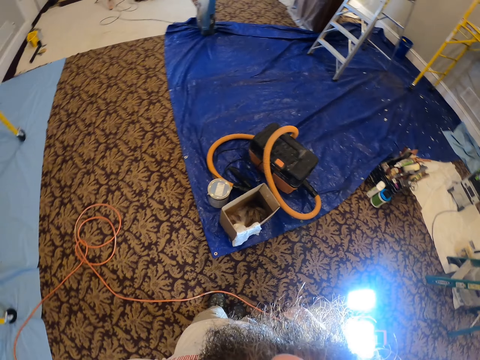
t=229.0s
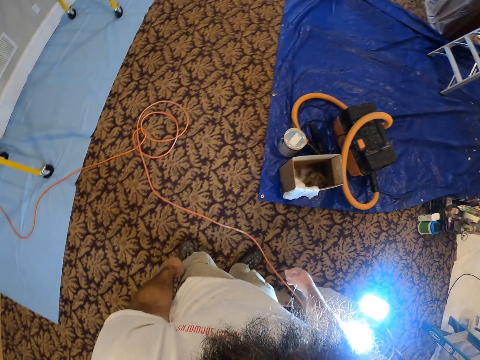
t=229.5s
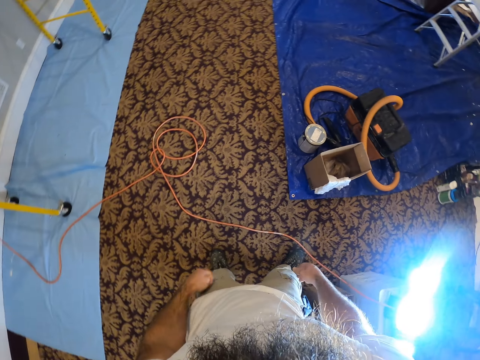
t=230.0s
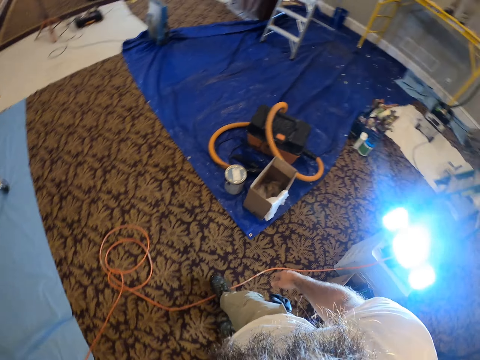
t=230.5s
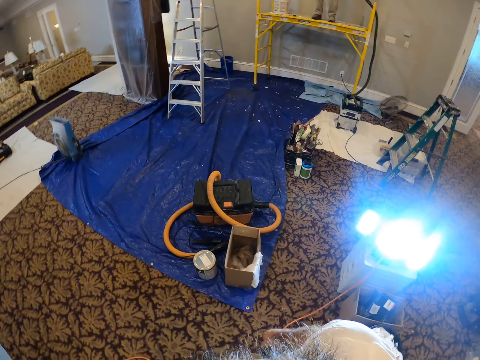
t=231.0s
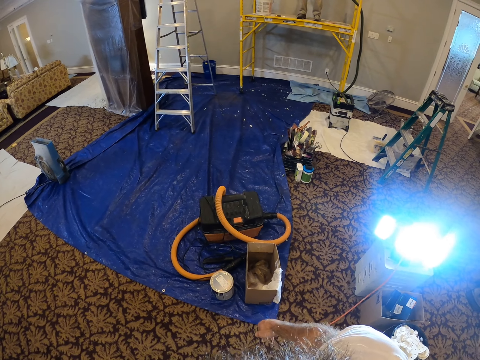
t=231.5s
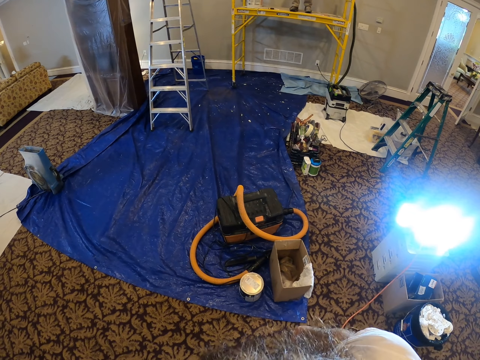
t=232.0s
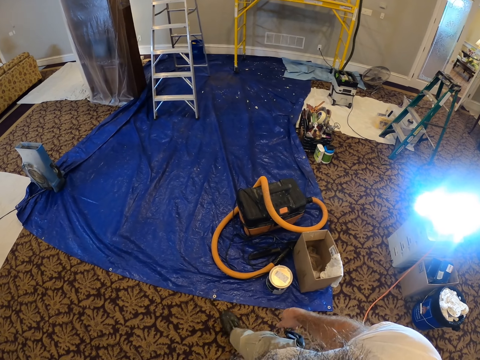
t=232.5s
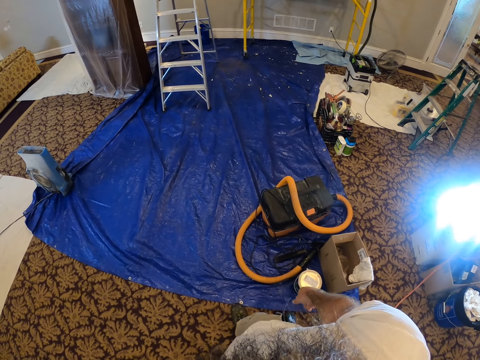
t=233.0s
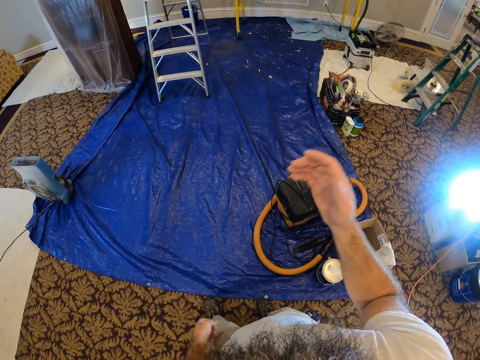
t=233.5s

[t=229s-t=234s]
The camera wearer walks around.

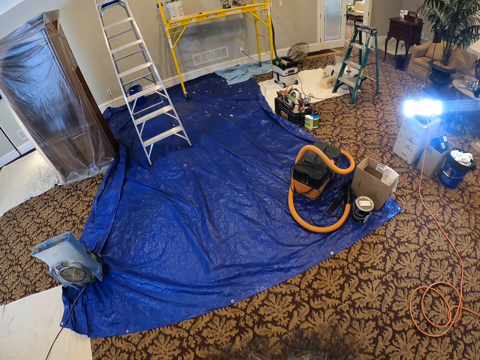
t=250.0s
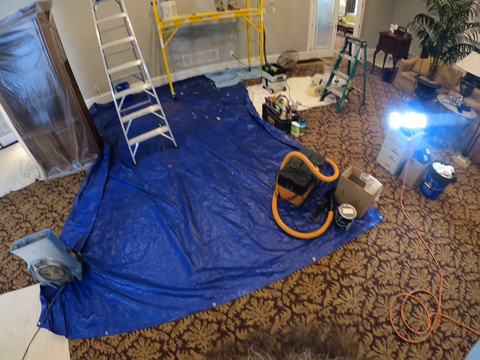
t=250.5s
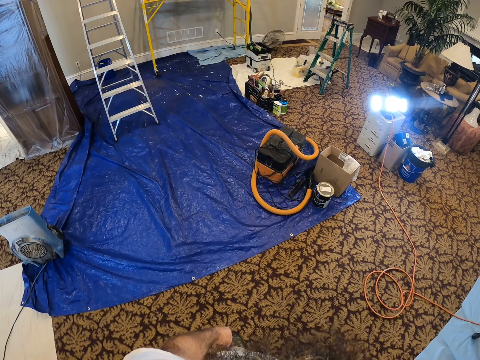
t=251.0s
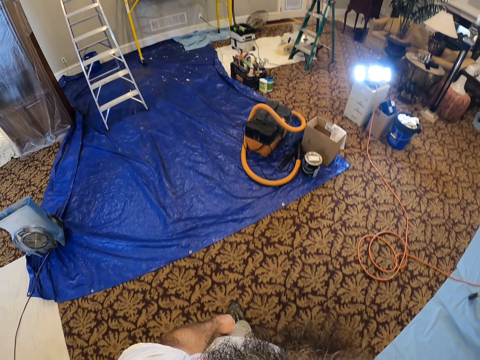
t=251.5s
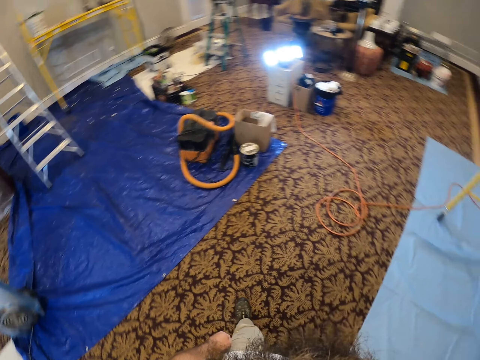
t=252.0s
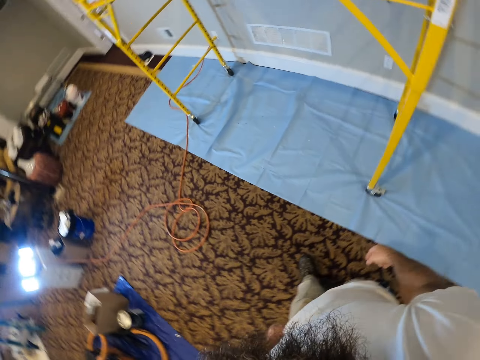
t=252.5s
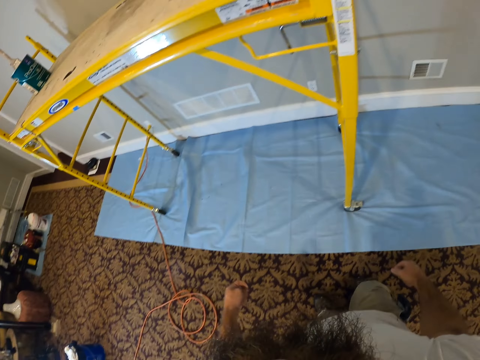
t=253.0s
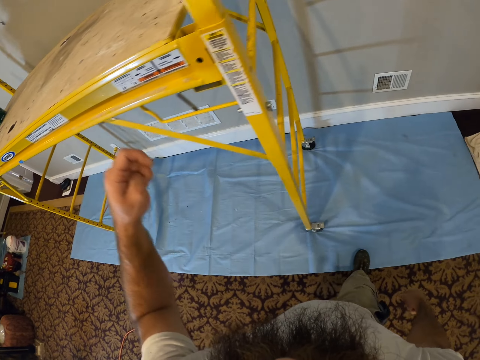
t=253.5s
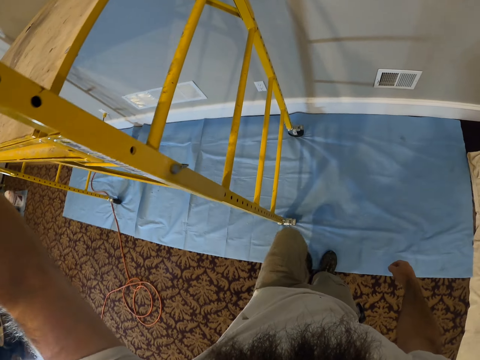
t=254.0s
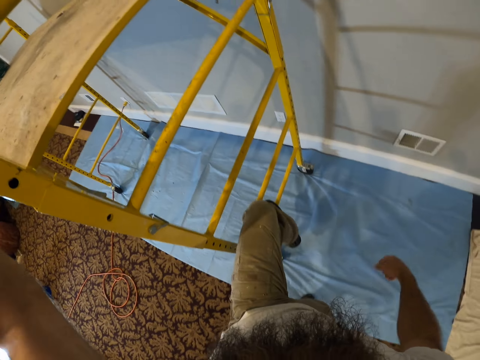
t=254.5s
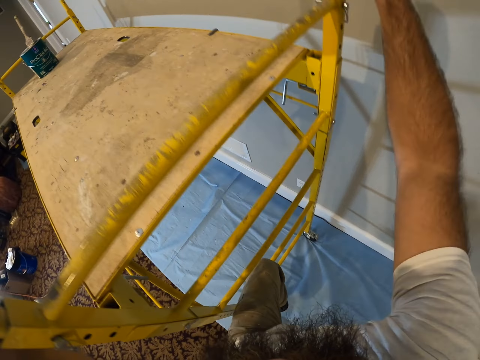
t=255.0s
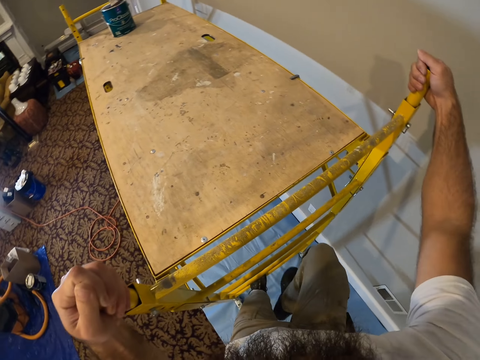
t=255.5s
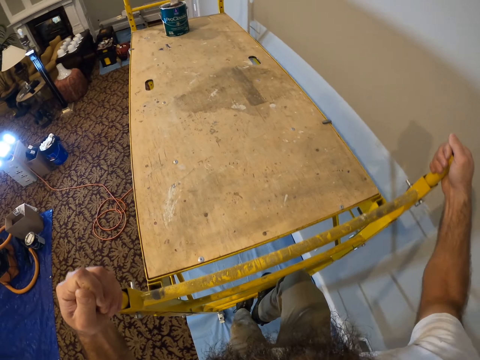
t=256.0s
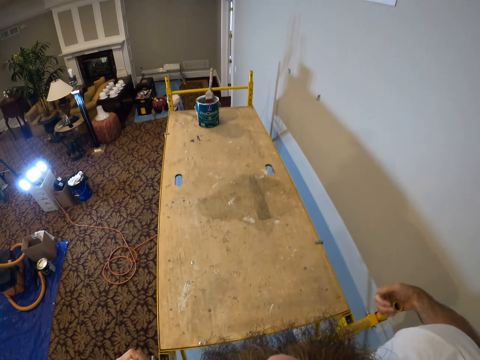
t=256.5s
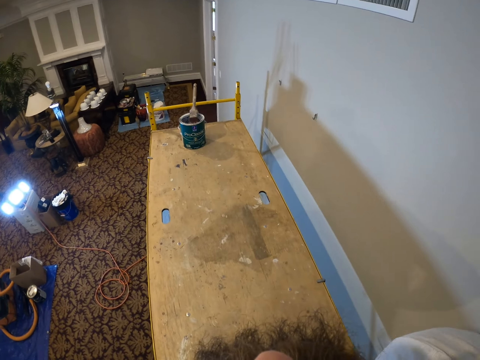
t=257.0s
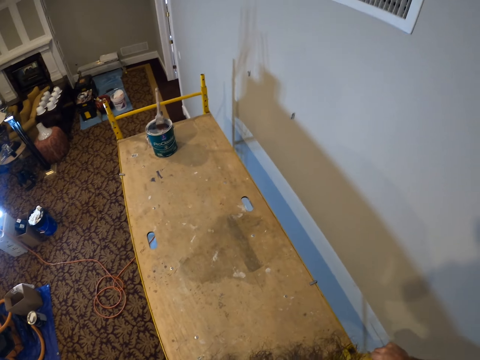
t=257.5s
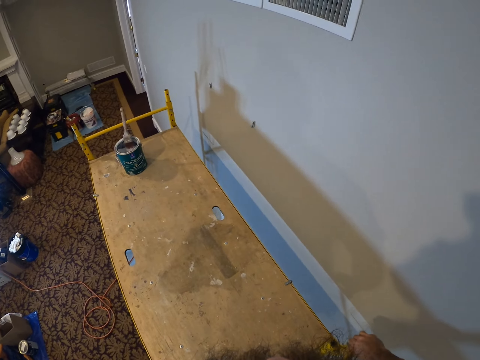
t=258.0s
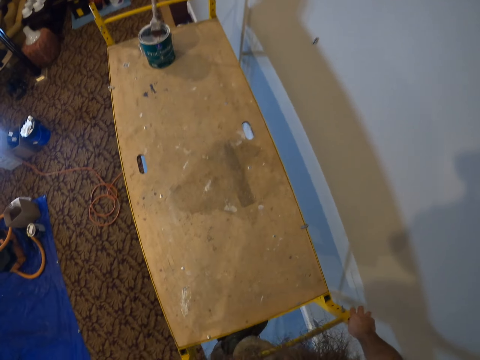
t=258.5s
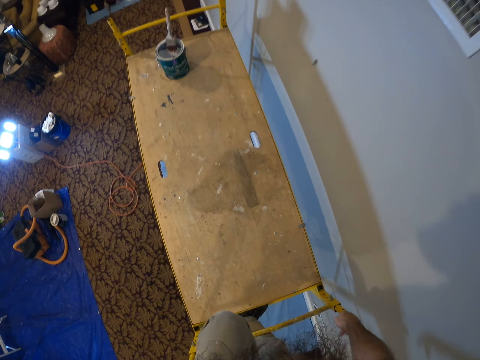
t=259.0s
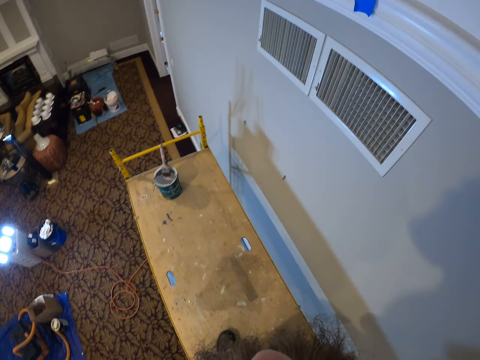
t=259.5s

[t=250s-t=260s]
The camera wearer moves the hand. They walk around. They climb the scaffold. They touch the metal.

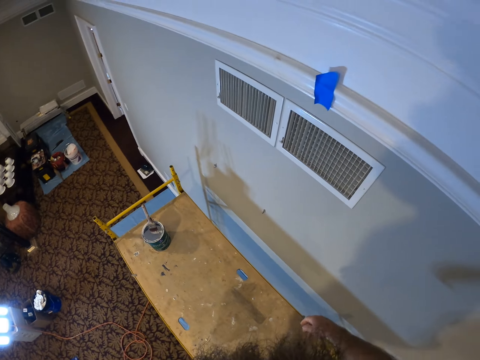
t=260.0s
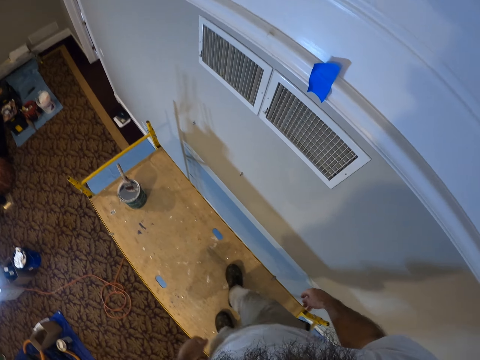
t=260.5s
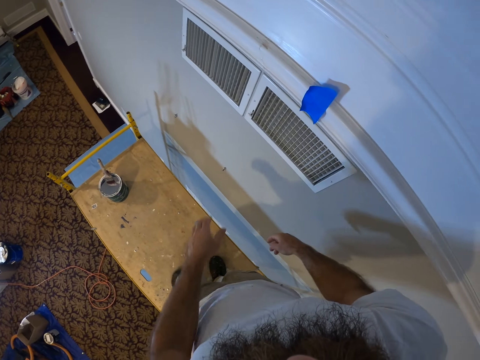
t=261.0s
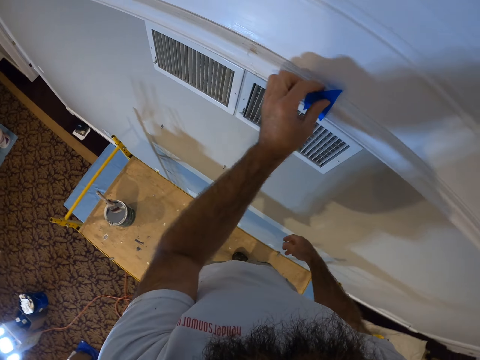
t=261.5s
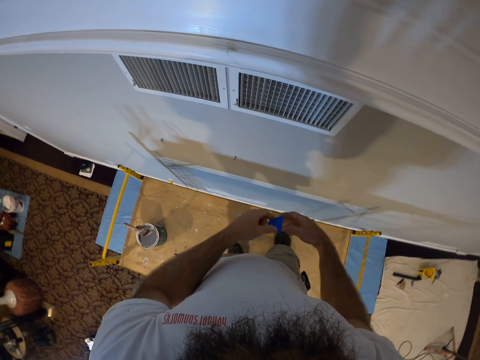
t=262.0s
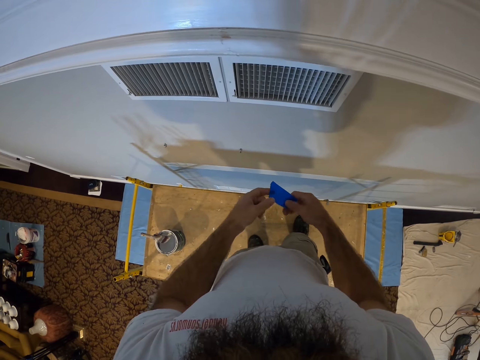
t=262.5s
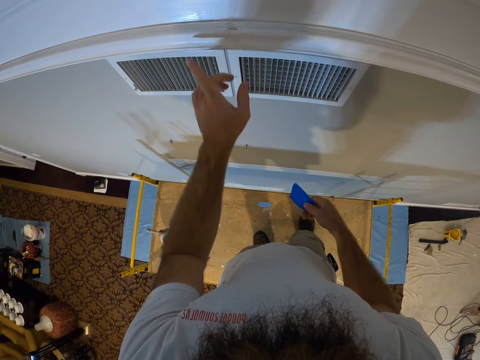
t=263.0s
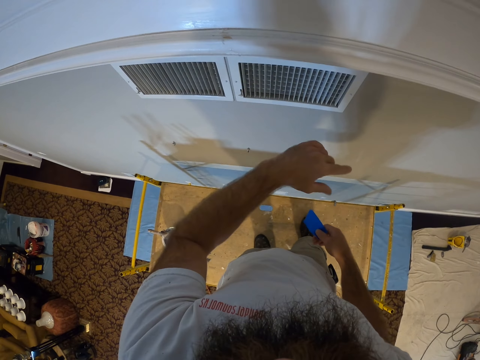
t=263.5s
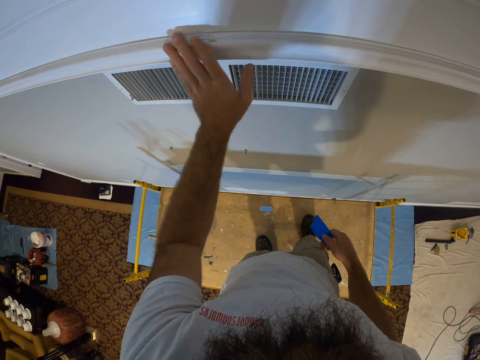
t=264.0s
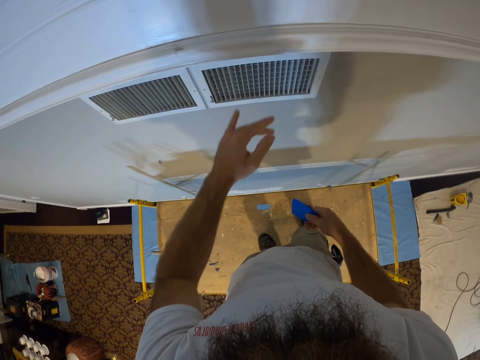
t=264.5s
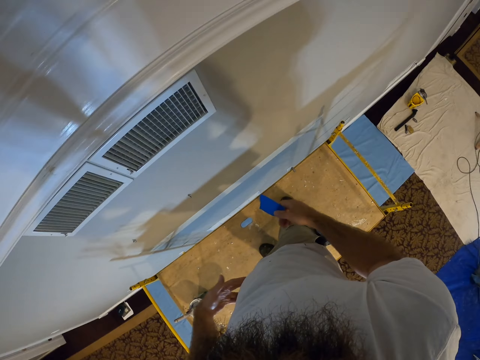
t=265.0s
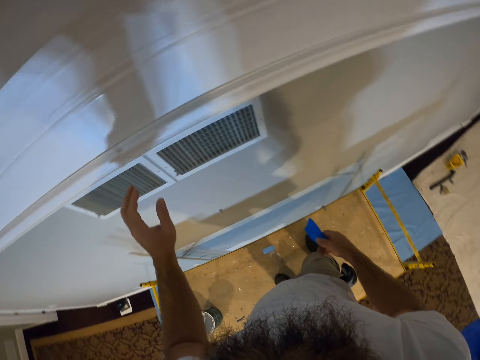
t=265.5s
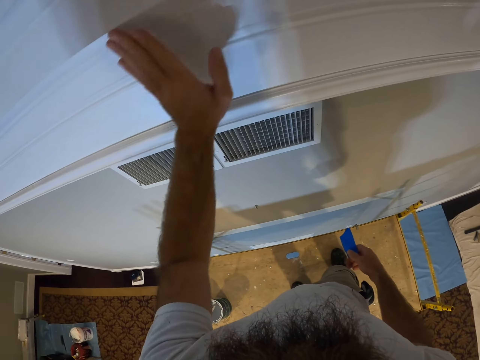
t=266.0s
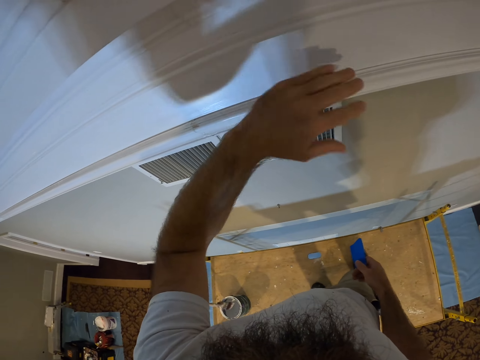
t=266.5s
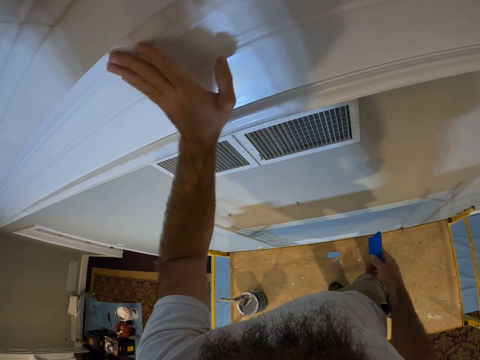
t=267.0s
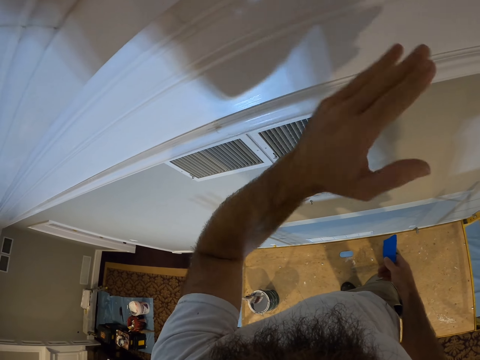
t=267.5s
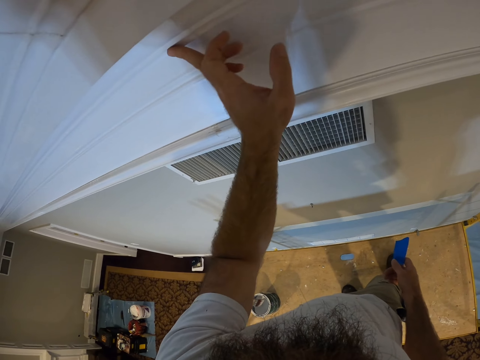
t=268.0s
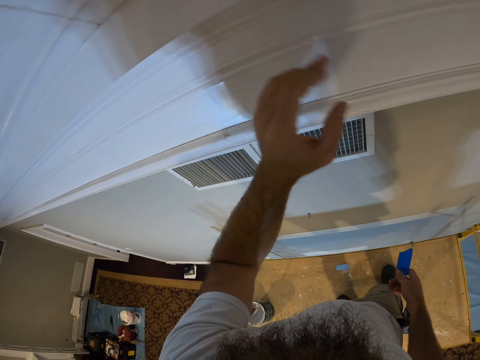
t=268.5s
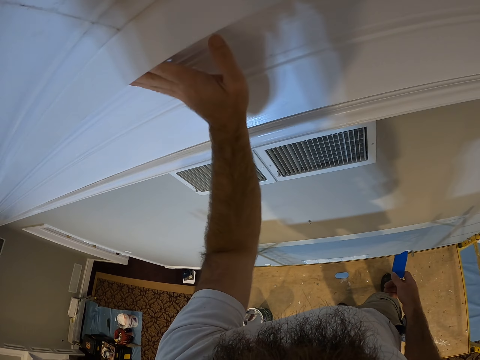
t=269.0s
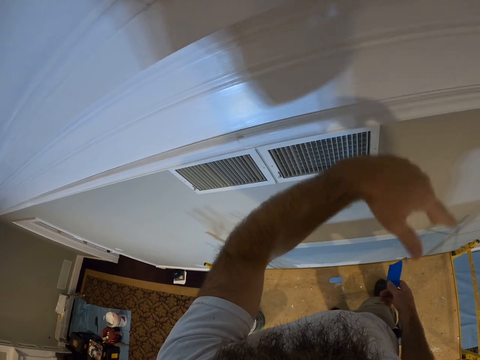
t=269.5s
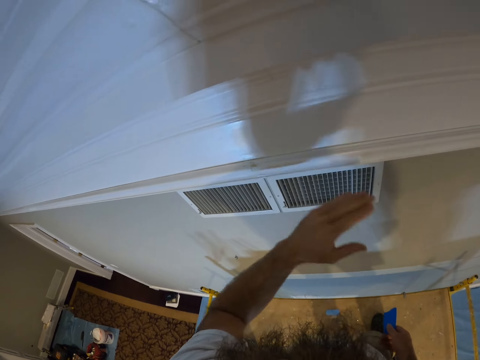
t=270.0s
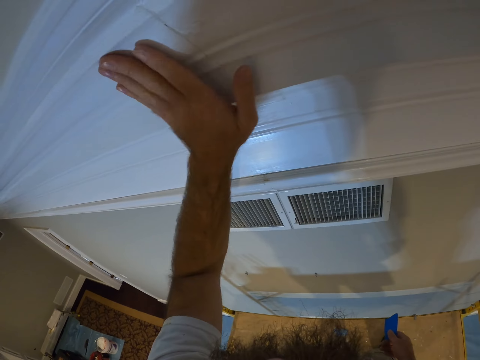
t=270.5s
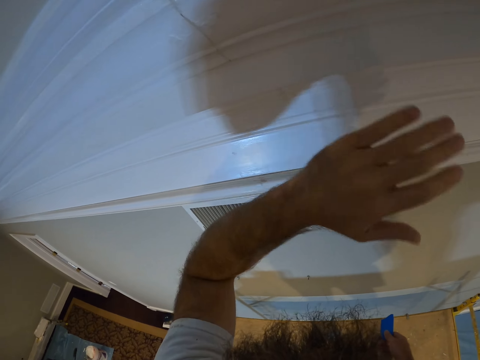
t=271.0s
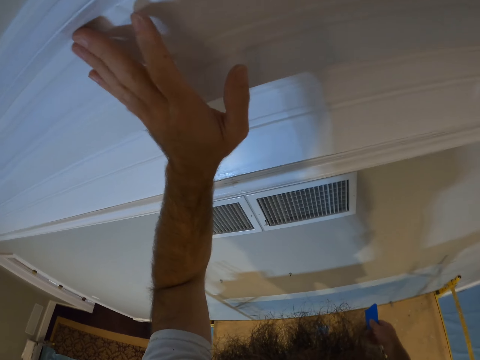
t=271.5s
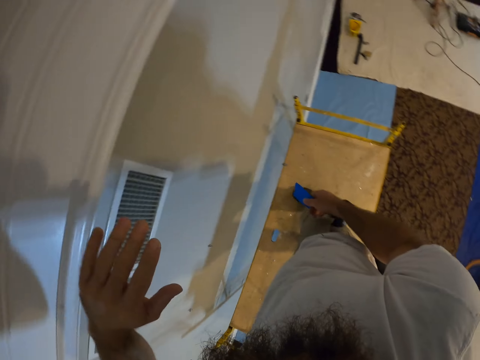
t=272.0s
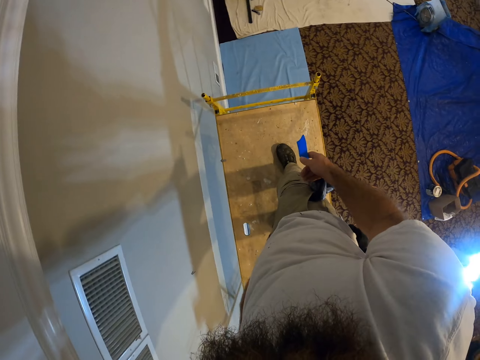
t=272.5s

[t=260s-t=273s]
The camera wearer removes a tape from the ceiling with his left hand. He passes the tape from his left hand to his right hand. He cleans the ceiling with his left hand. He touches the wood. He cleans his left hand on his trouser. He cleans the ceiling with his left hand. He touches the wall.
